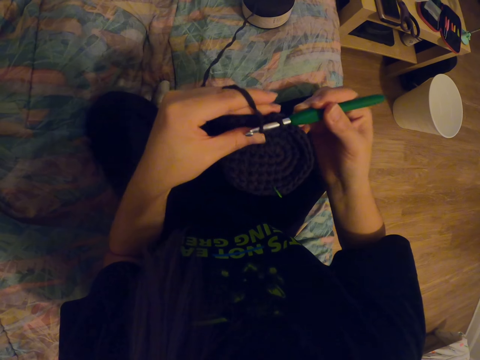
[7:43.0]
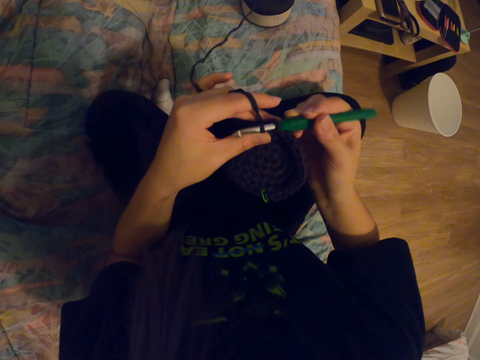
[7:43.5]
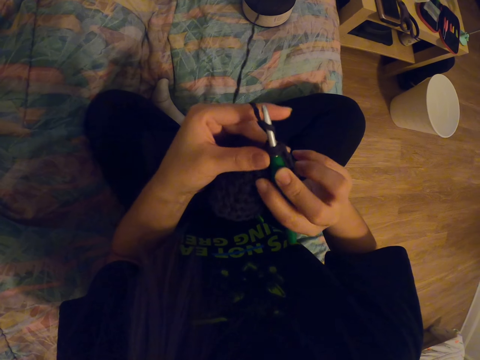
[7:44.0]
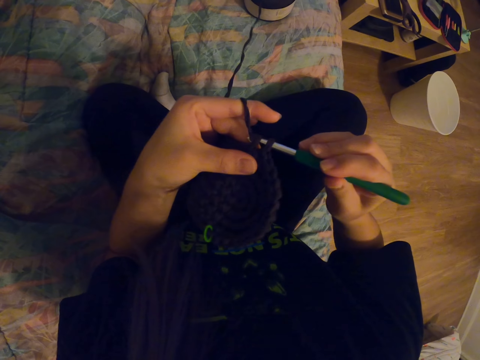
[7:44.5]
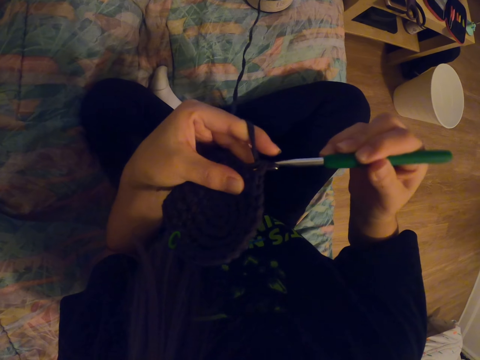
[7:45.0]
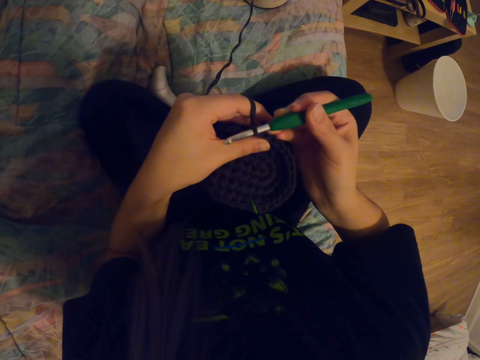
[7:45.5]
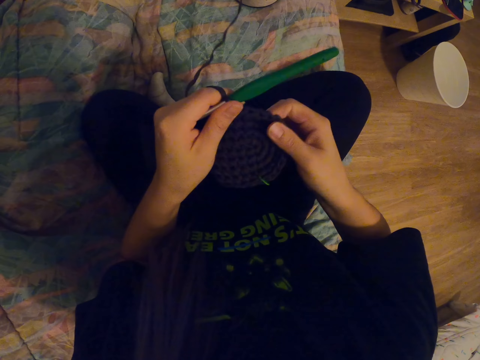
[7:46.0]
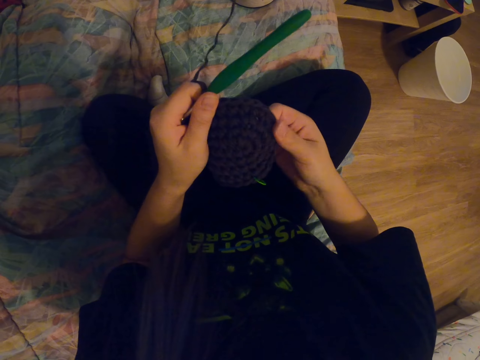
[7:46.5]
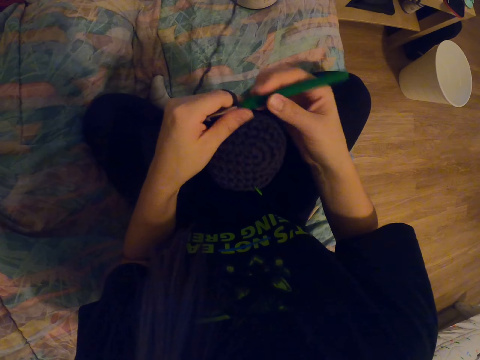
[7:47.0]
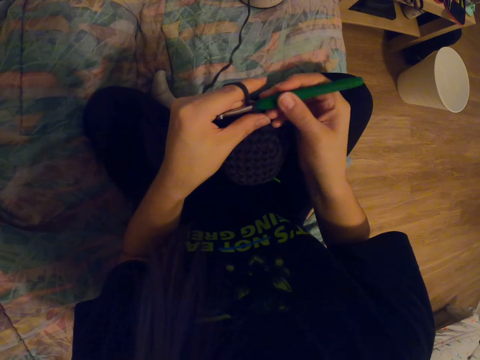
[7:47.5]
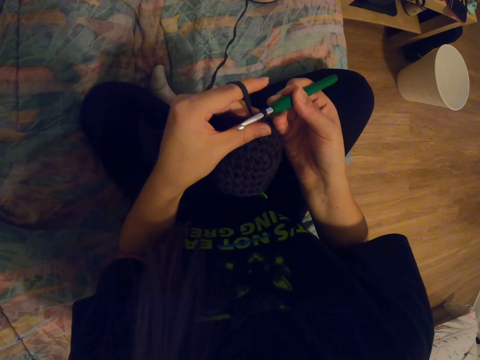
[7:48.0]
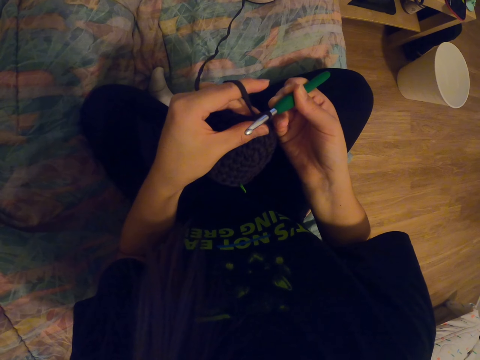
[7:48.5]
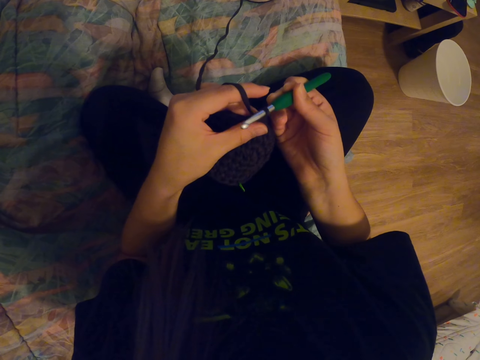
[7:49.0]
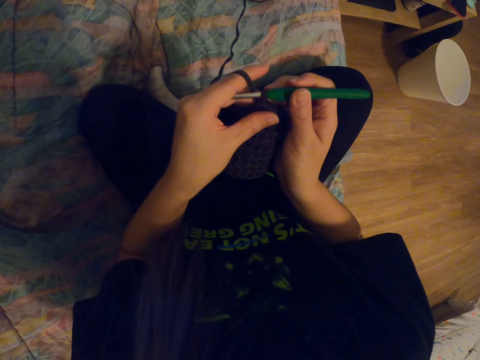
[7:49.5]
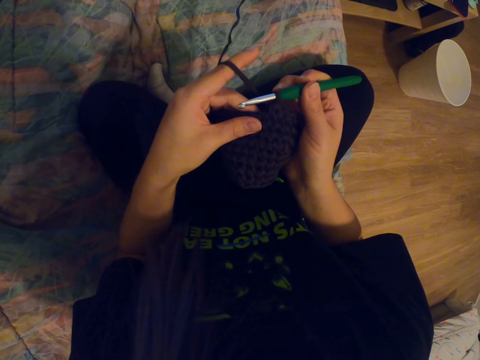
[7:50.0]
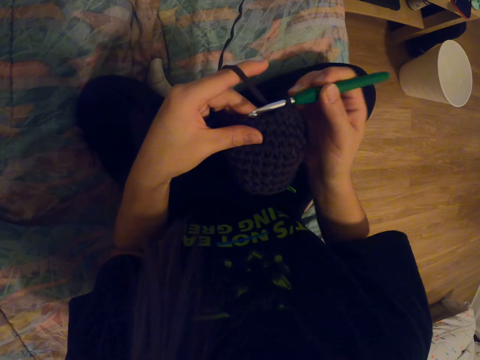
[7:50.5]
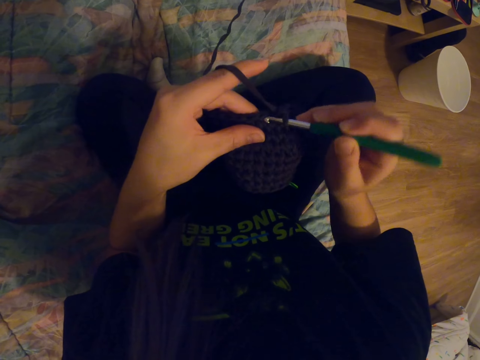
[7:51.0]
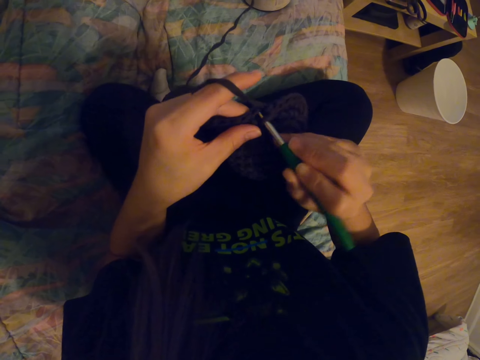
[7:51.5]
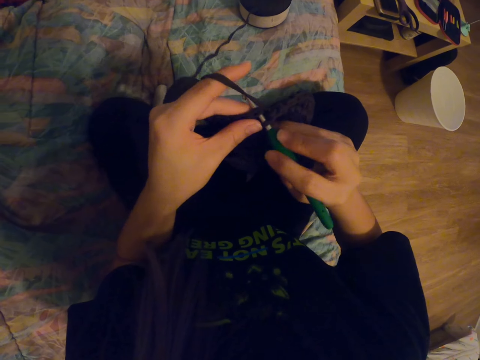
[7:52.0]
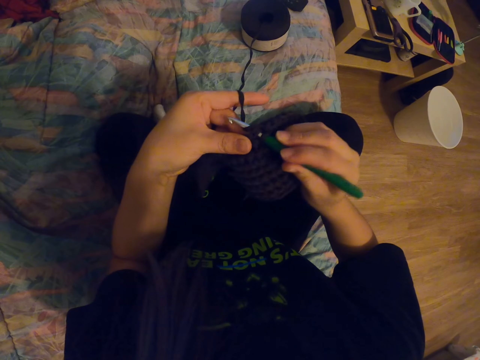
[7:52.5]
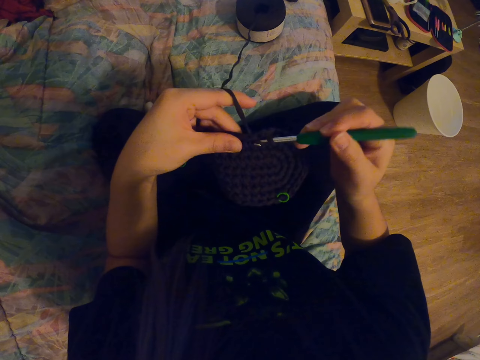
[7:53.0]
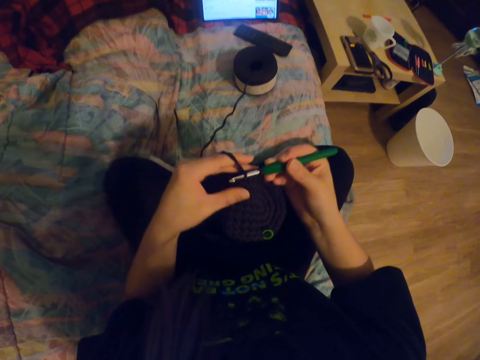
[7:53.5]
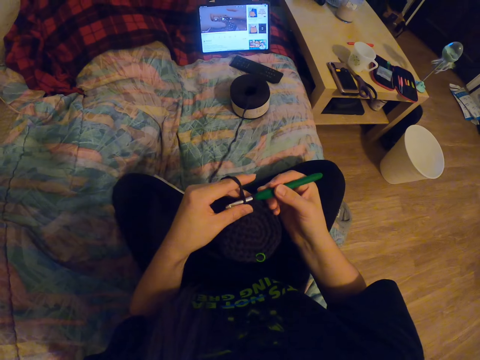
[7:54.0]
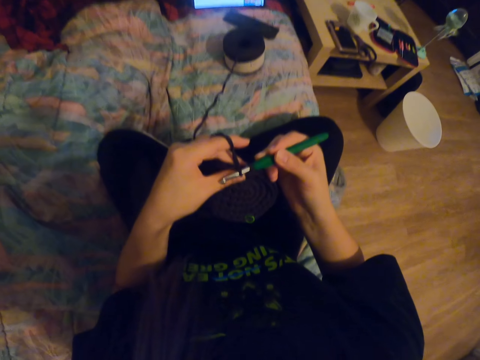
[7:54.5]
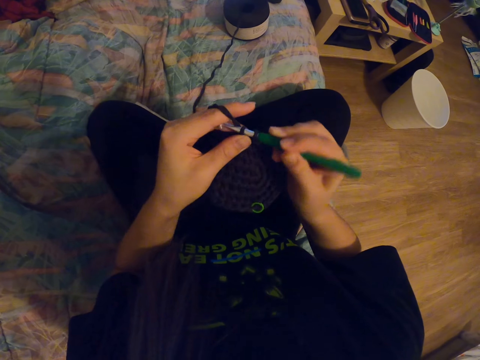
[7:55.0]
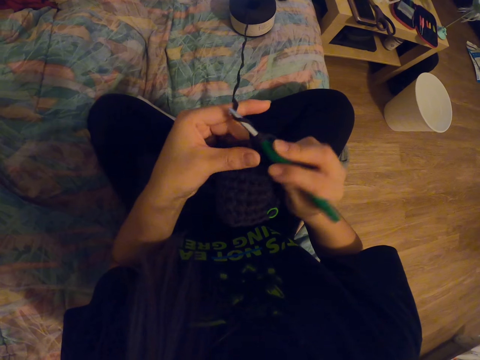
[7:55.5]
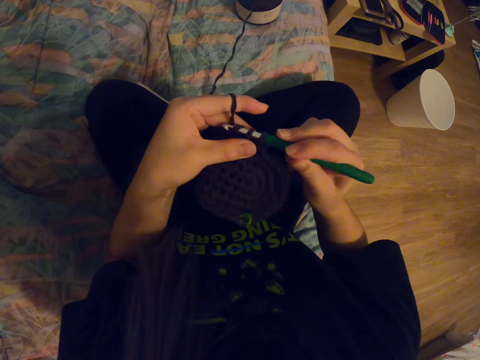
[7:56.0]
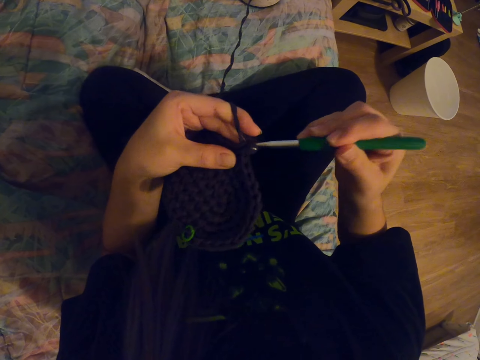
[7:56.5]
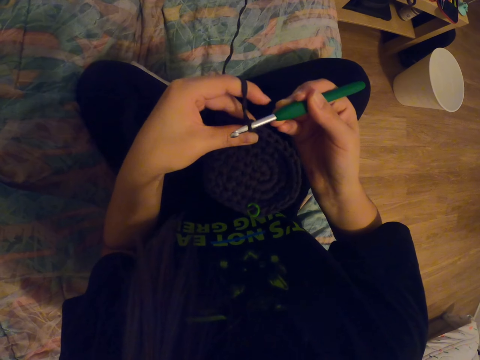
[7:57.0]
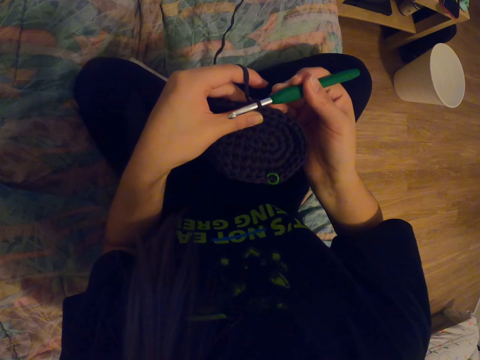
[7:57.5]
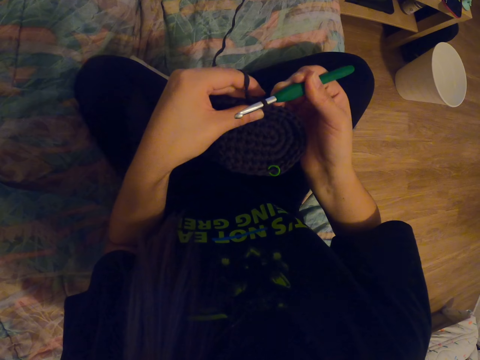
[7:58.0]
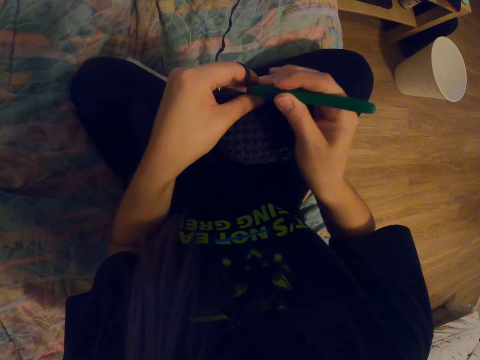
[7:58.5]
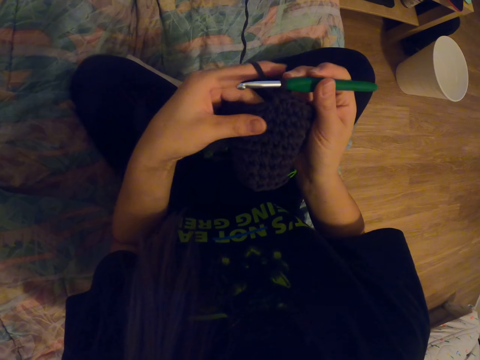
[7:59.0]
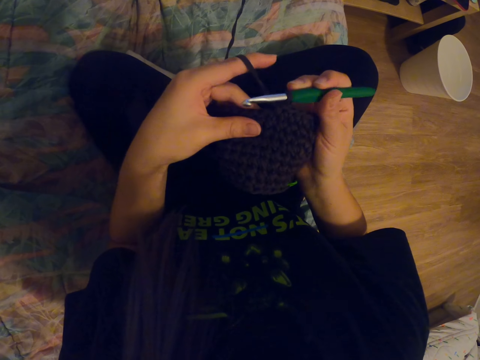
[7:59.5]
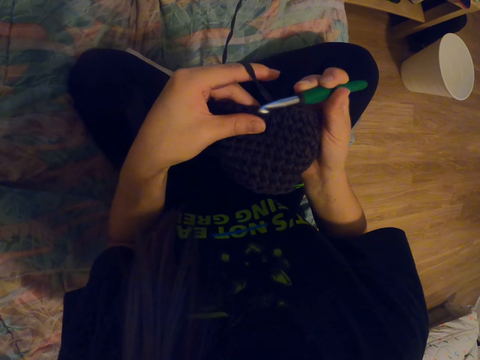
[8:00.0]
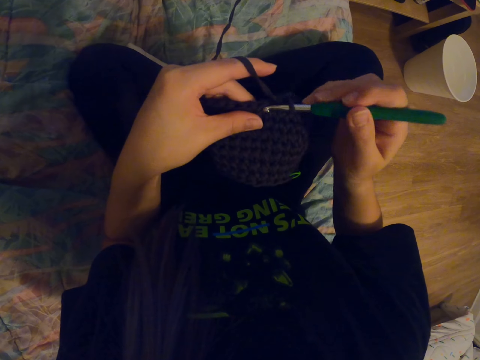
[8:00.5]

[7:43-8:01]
The camera wearer aligns the garment. They crochet the garment. They look at the tablet. They crochet the garment.

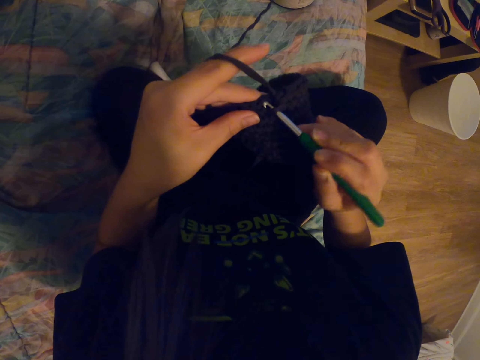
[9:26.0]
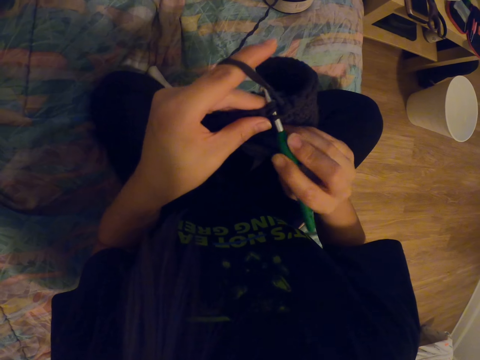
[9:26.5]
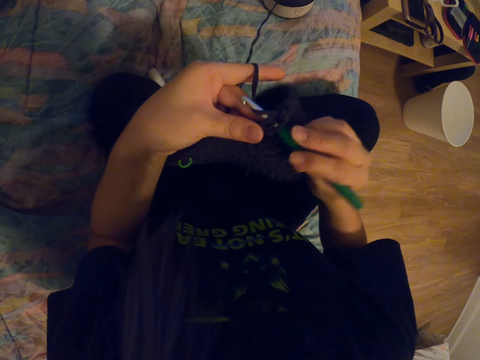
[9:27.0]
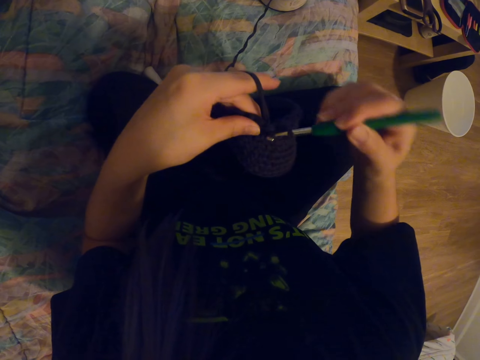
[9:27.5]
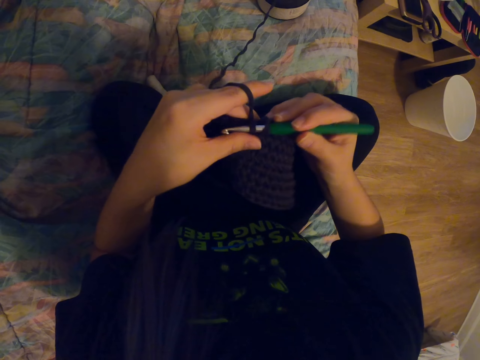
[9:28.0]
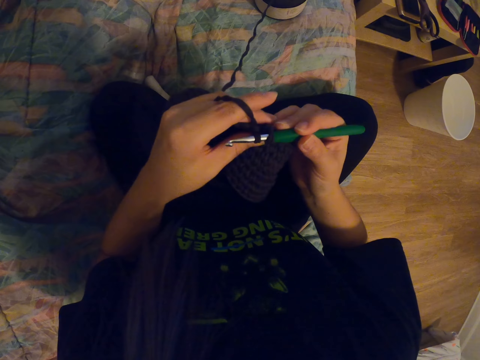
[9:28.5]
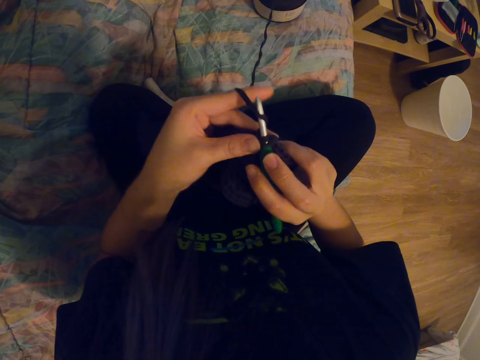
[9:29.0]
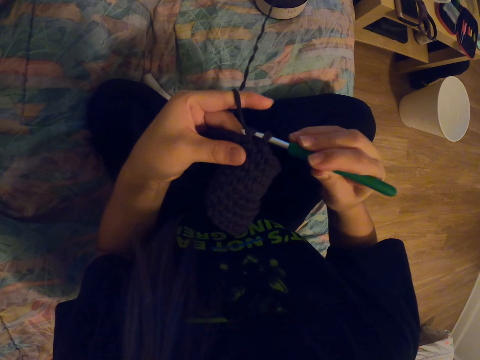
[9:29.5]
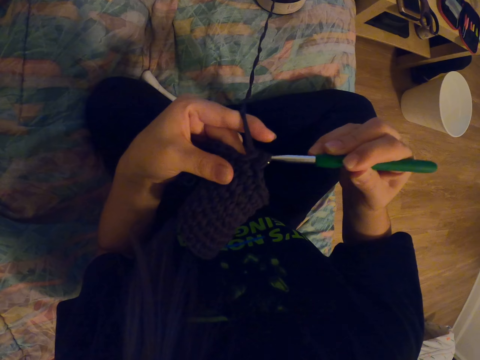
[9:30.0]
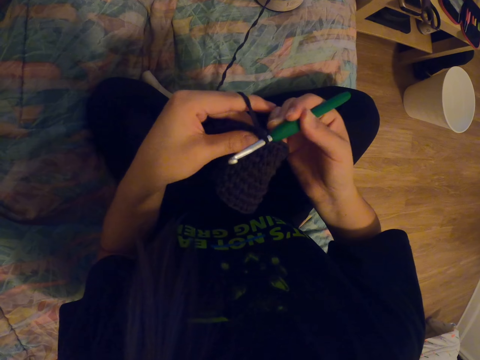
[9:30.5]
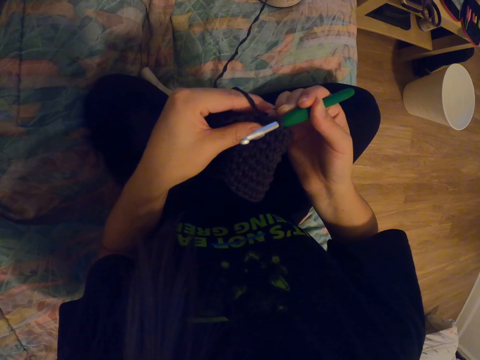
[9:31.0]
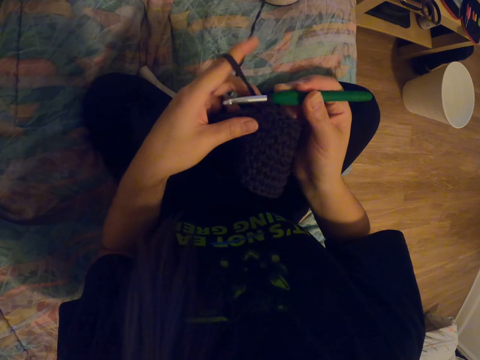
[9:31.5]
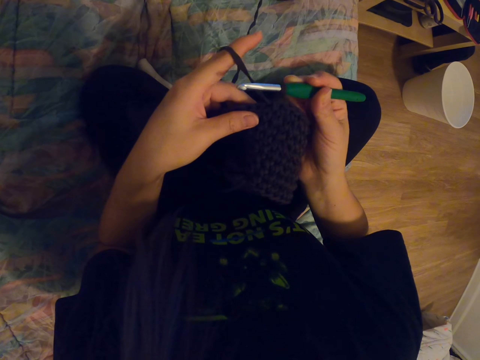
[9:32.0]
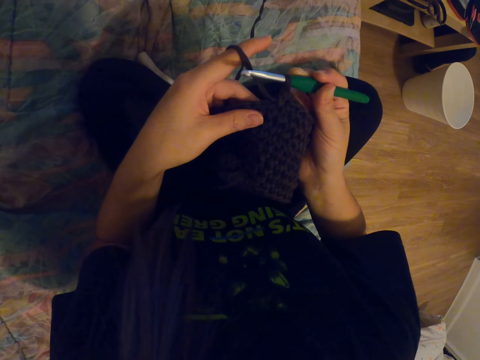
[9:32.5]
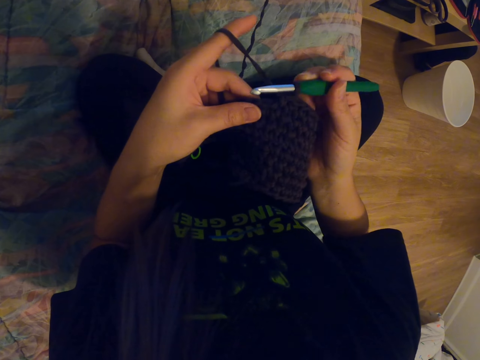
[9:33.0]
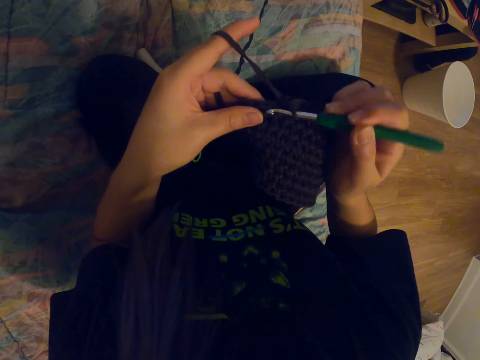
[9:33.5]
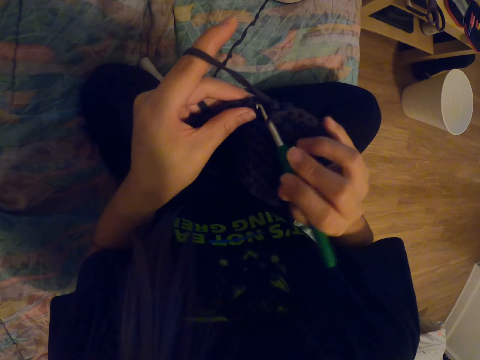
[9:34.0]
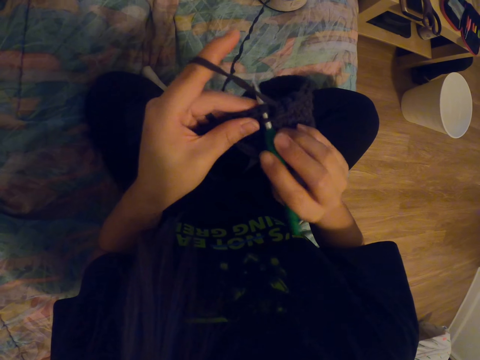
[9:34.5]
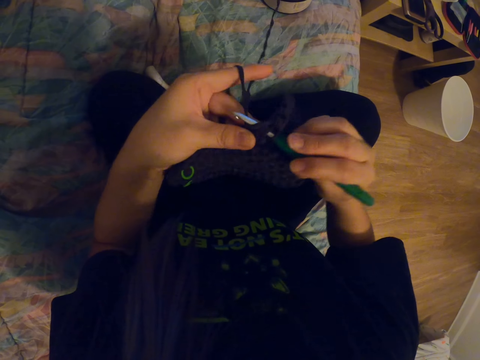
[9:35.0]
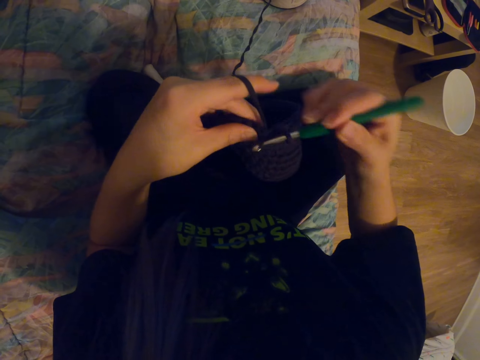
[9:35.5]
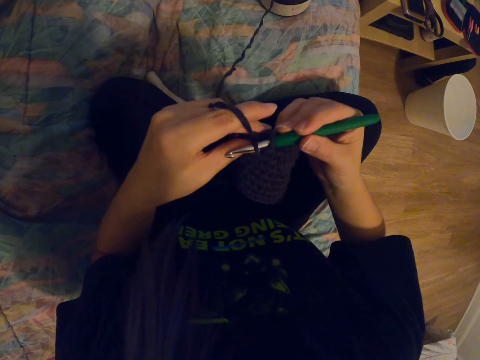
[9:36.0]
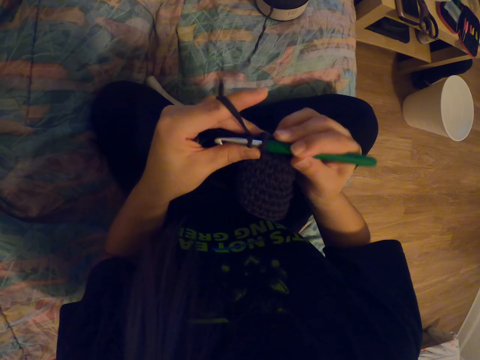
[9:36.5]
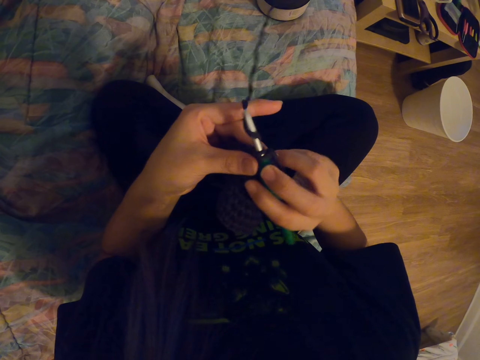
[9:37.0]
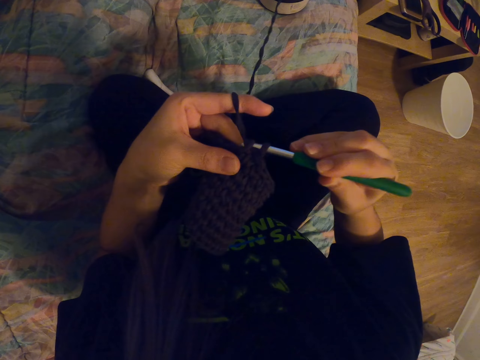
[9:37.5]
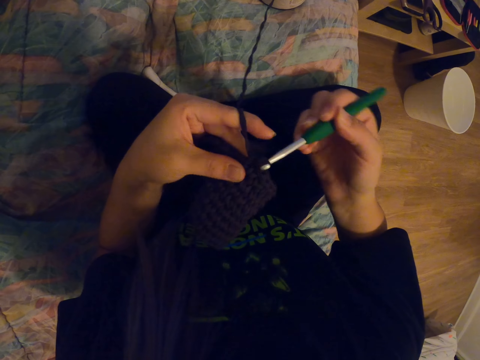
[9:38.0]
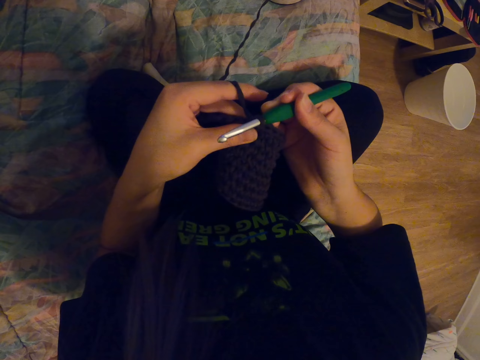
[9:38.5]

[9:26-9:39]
The camera wearer knits a thread. They check the garment. They crochet the garment.
